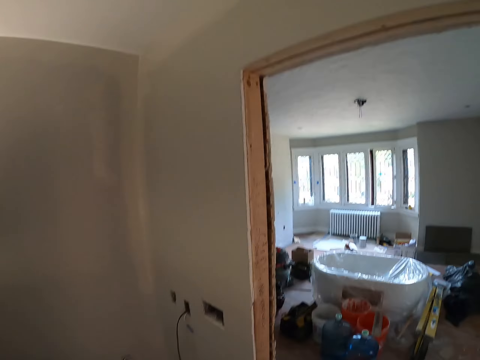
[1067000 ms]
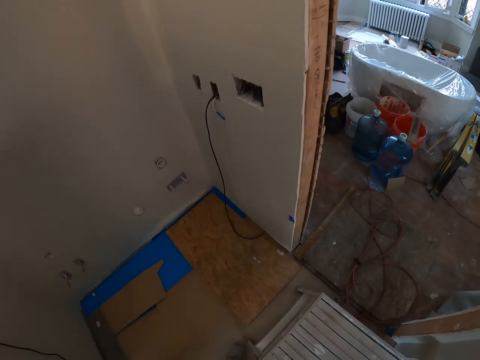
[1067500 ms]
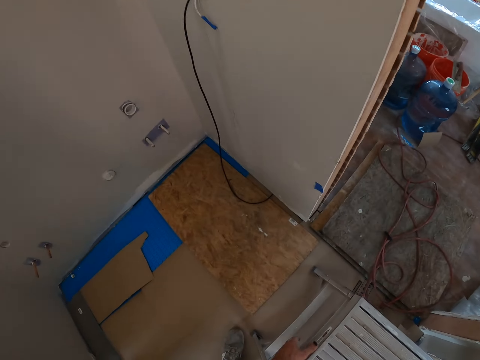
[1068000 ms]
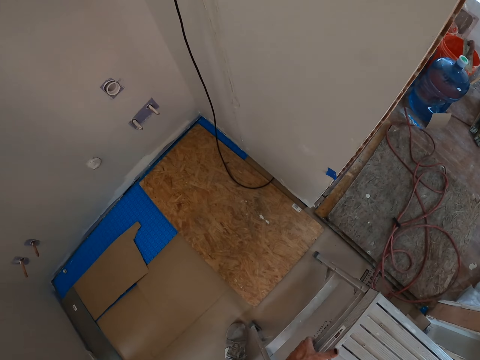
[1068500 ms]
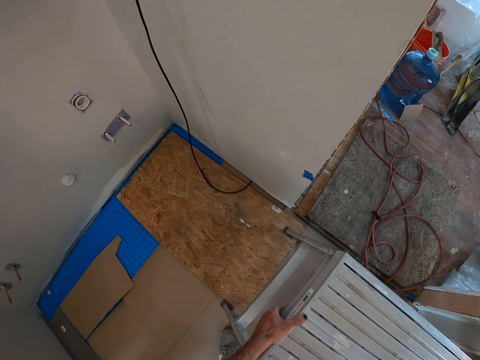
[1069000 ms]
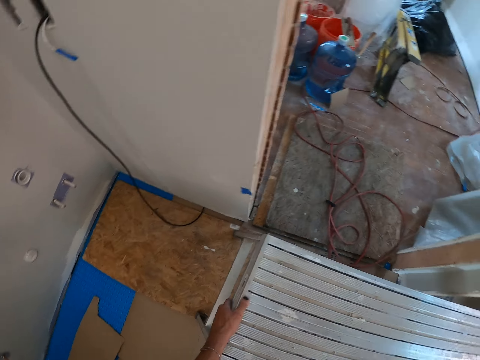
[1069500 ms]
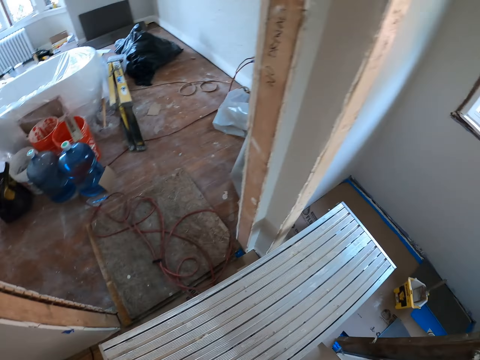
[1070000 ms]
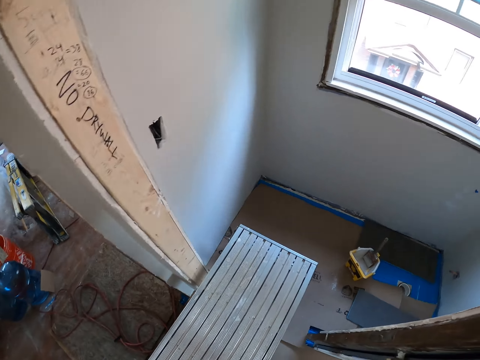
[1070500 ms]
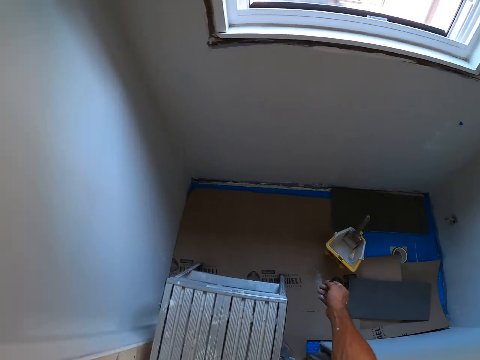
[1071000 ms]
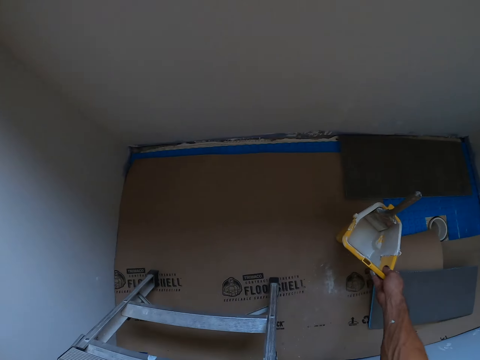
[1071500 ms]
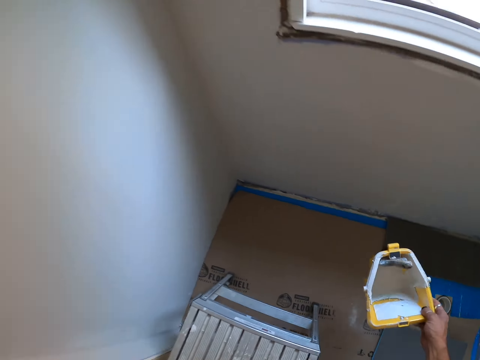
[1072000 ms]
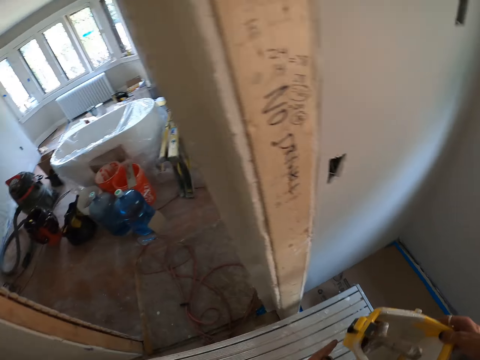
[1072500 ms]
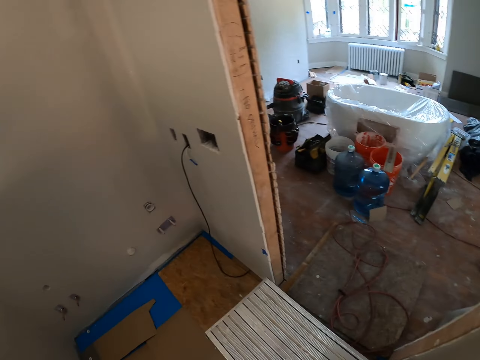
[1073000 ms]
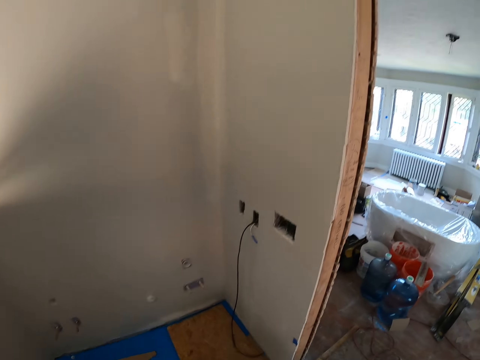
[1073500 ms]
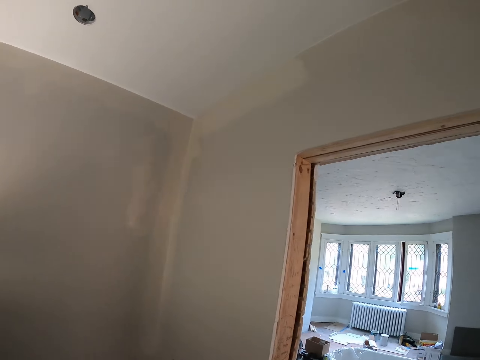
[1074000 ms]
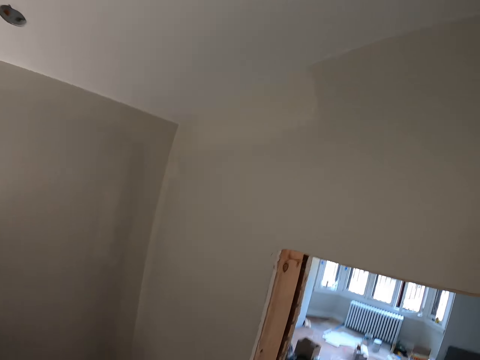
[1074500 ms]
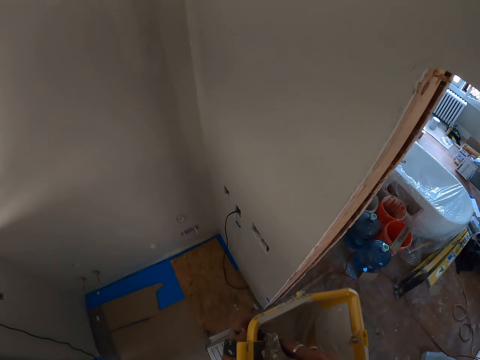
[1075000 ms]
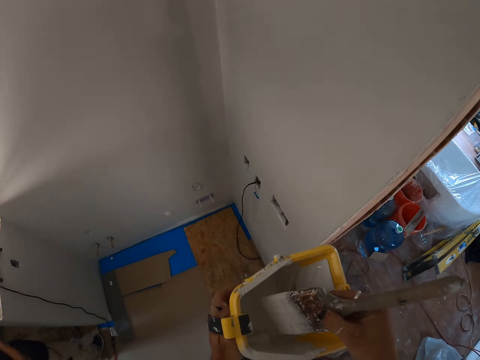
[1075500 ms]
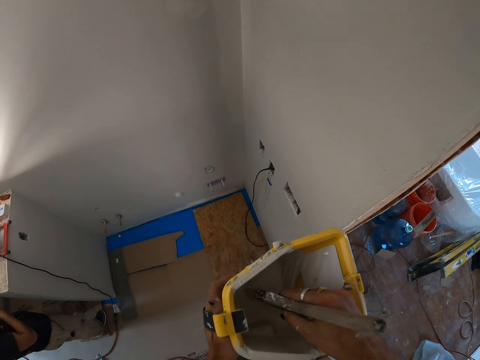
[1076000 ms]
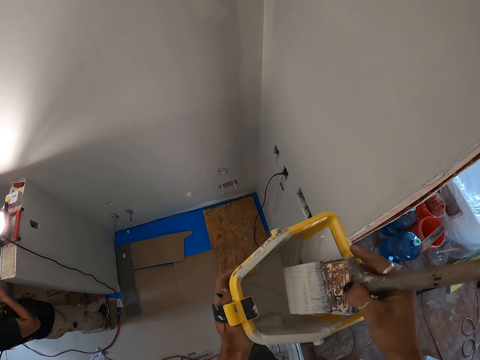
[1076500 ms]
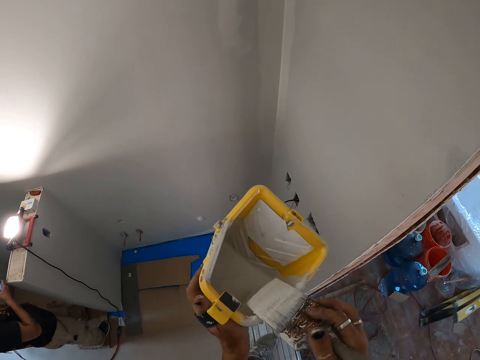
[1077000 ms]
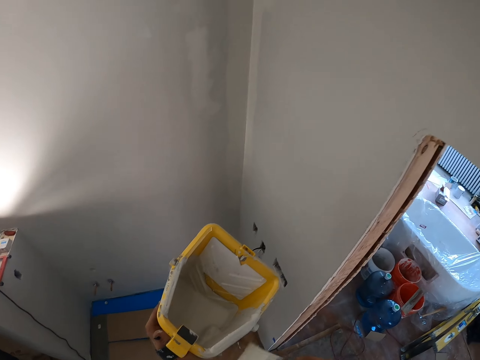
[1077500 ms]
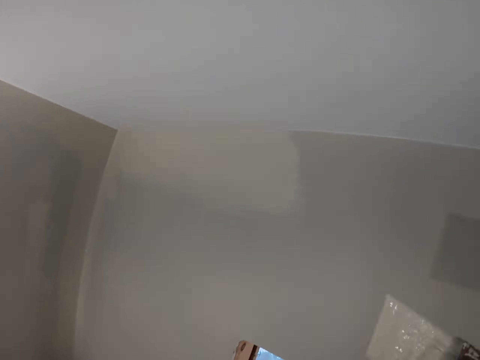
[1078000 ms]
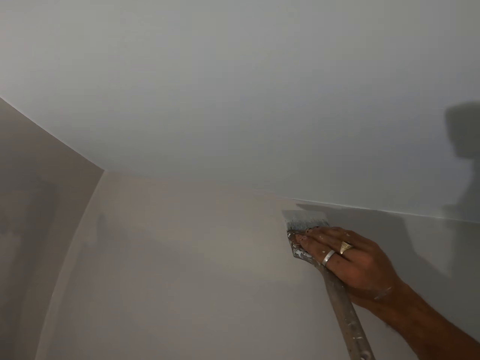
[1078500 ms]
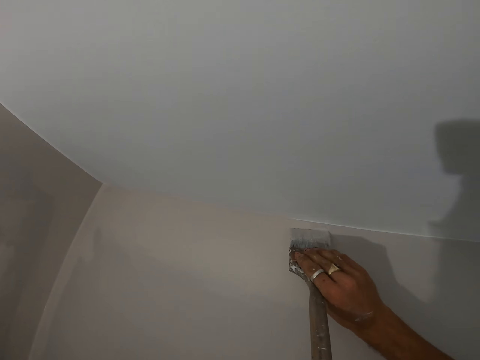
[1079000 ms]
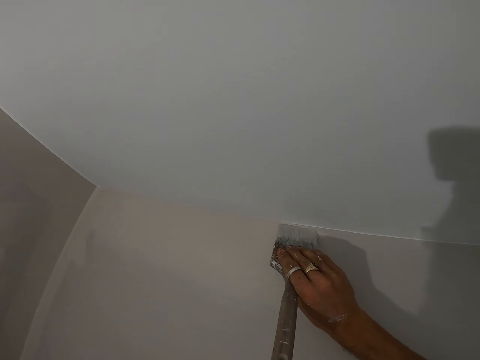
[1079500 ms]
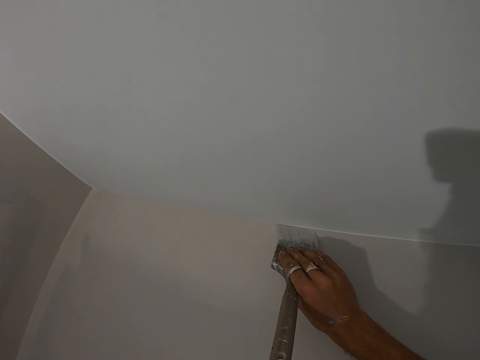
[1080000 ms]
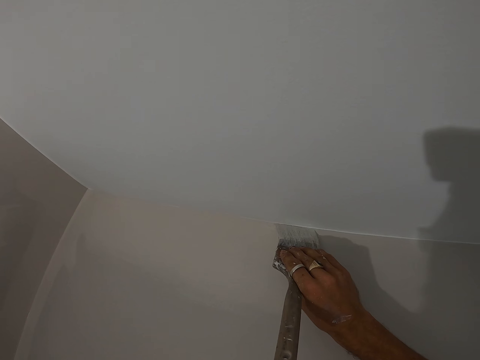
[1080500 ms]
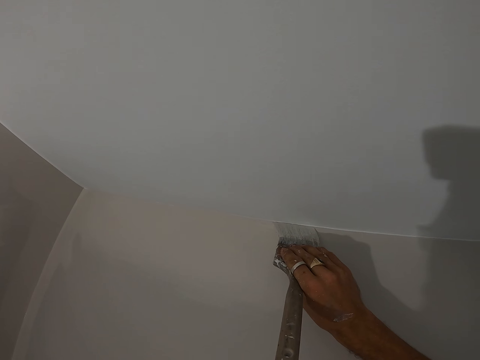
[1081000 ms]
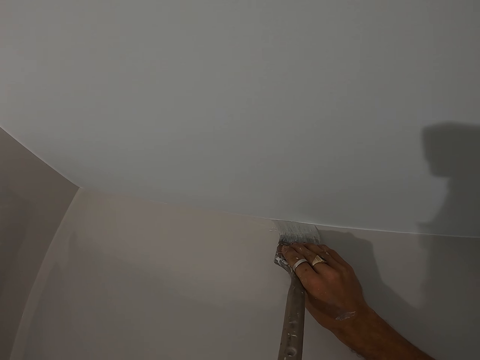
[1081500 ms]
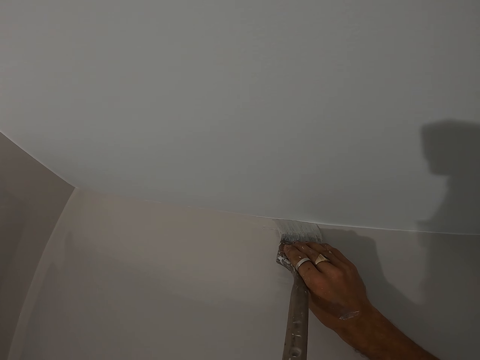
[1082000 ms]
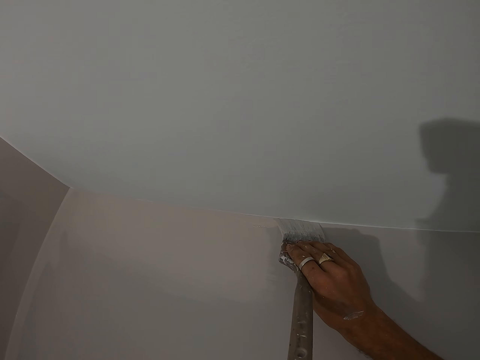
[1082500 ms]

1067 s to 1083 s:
The camera wearer moves the scaffolding stand. They walk around the room. They pick the paint bucket. They walk around the room again. They step on the stand. They dip the paint brush in the paint bucket. They rub the paint brush on the paint bucket. They paint the wall with the paint brush.

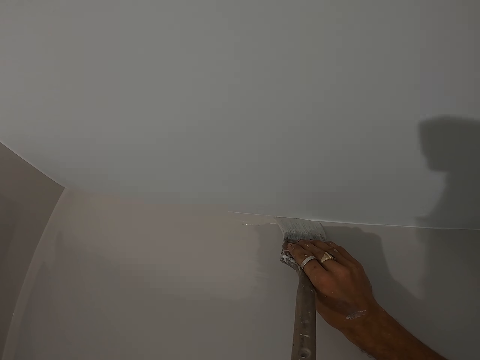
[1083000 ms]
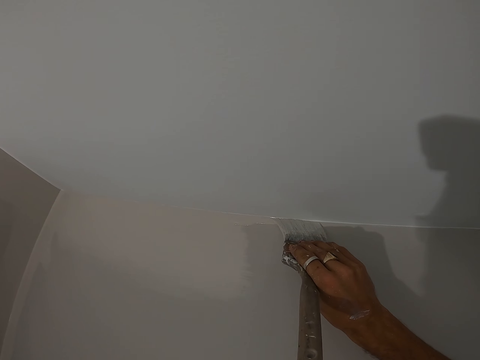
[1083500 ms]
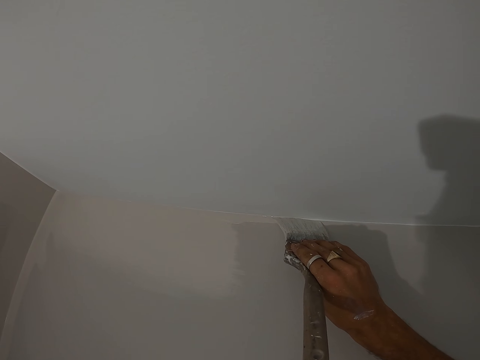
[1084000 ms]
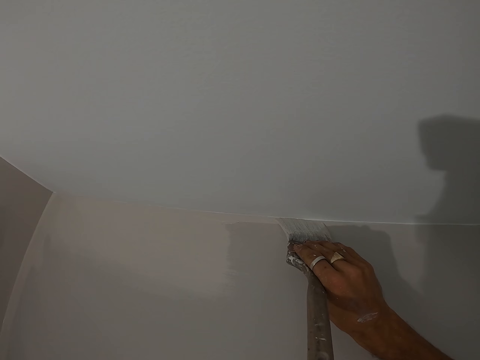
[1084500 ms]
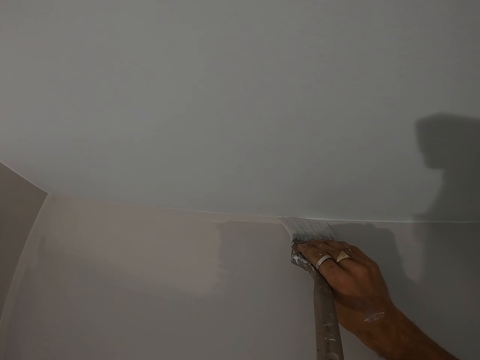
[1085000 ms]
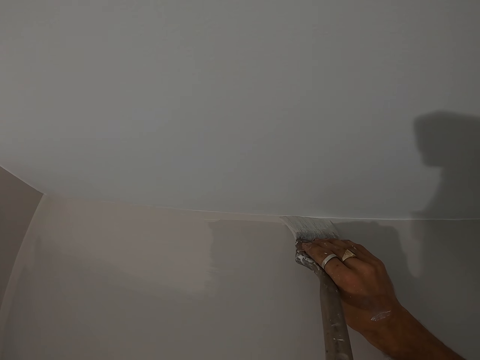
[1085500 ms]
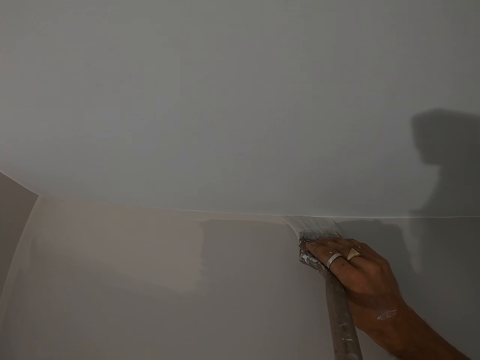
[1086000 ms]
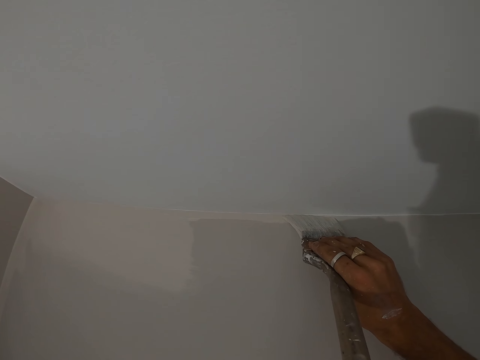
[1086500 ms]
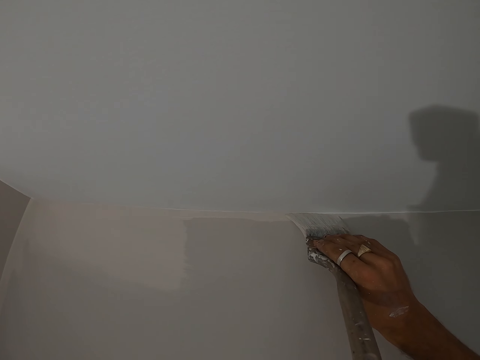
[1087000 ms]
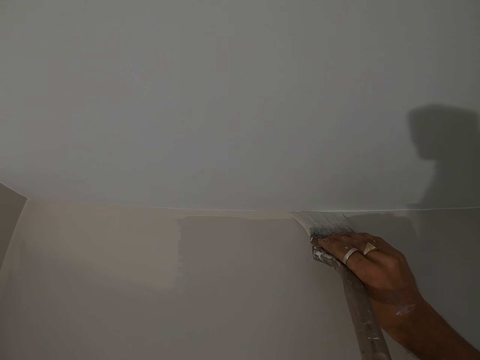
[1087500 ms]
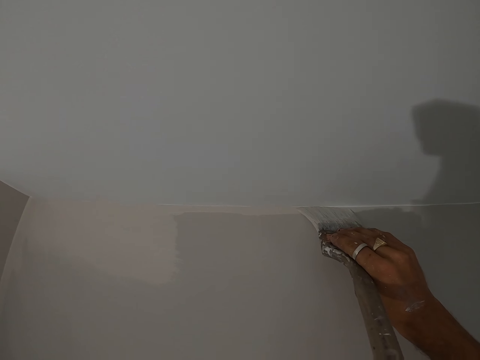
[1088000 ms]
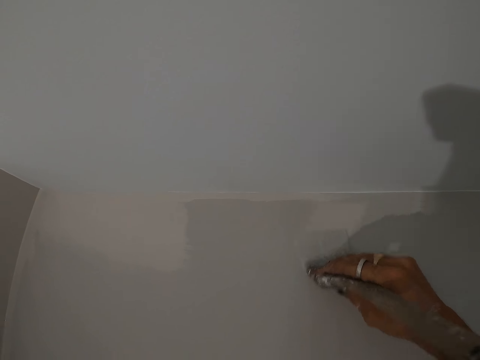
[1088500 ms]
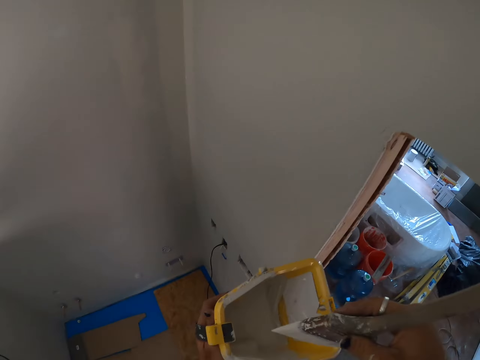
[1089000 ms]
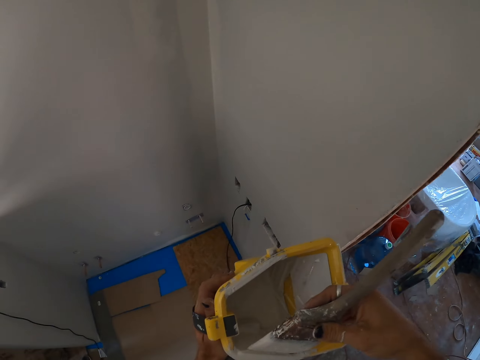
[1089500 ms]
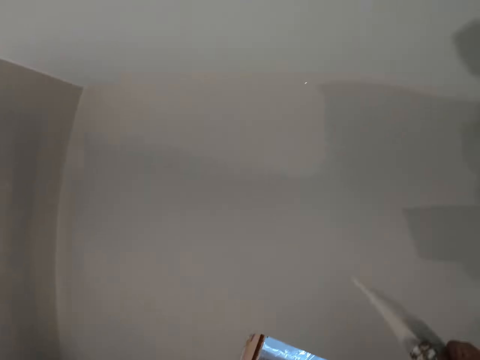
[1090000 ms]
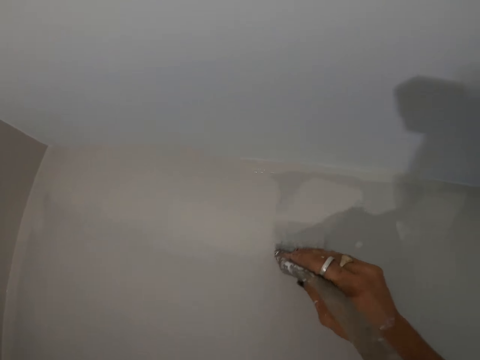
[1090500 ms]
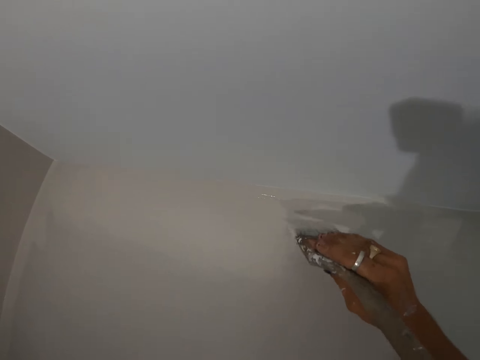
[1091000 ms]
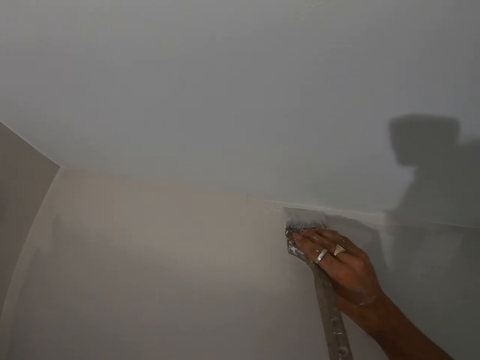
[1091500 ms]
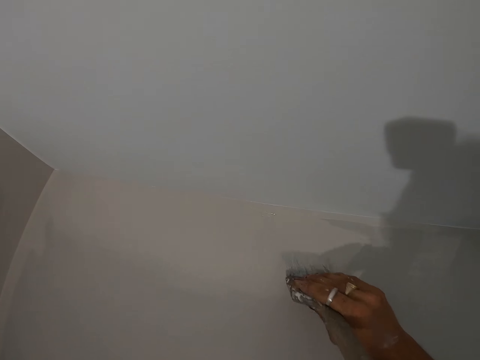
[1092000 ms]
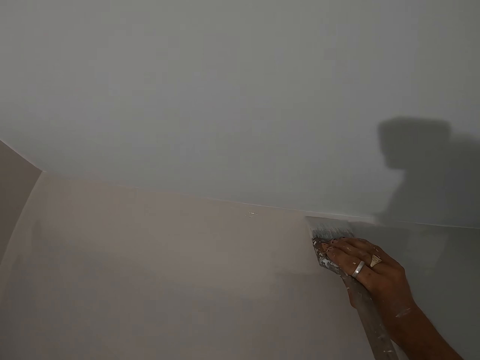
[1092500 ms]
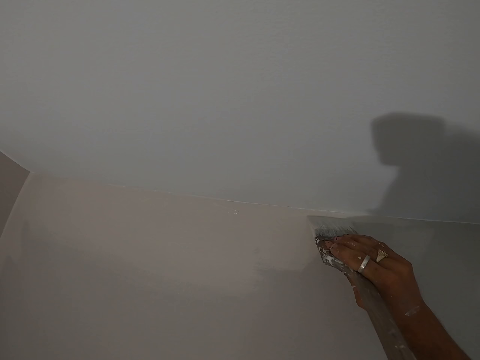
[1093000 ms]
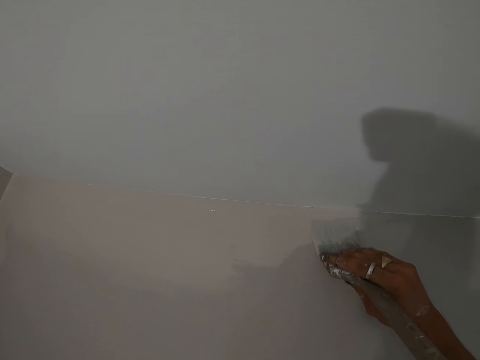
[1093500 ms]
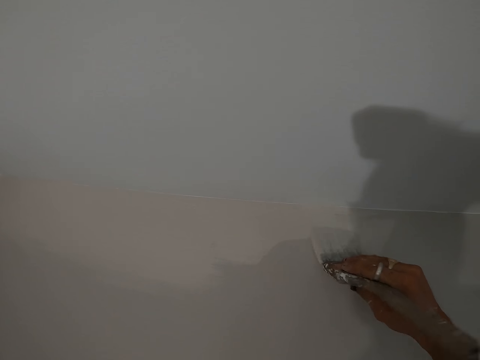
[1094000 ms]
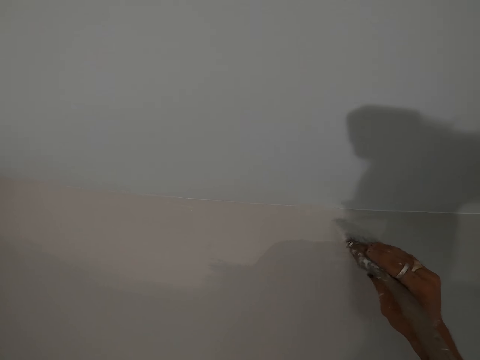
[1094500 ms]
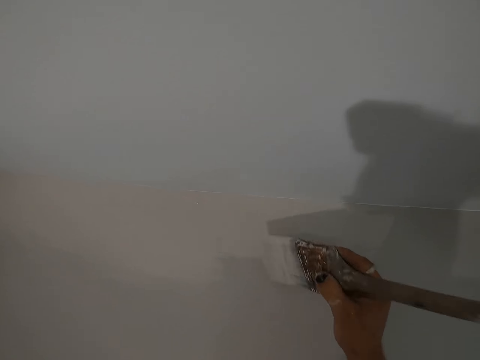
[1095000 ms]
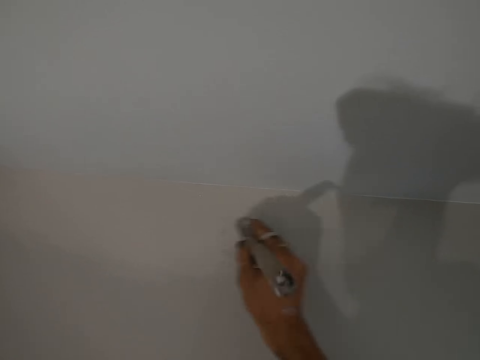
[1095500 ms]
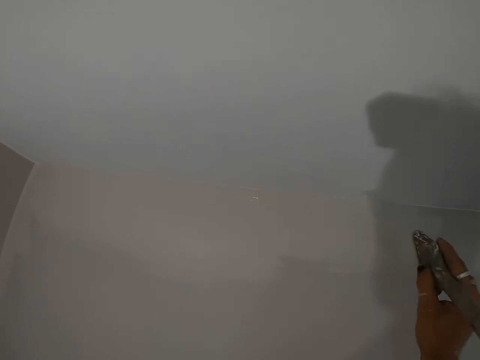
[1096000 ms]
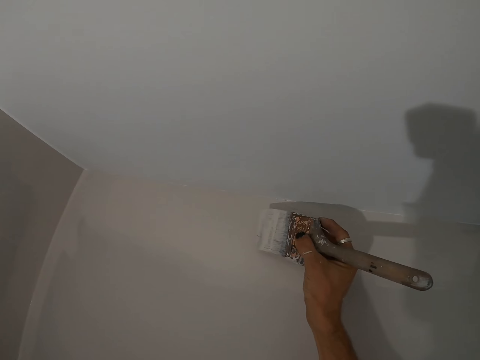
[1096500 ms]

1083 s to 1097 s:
The camera wearer dips the paint brush in the paint bucket. They paint the wall with the paint brush.
